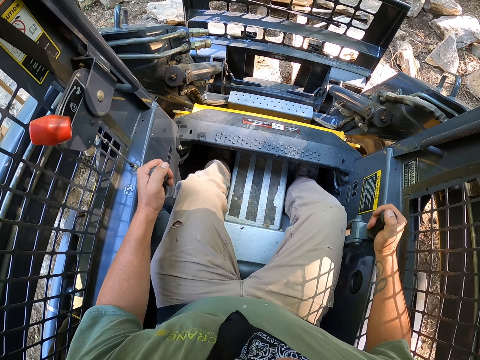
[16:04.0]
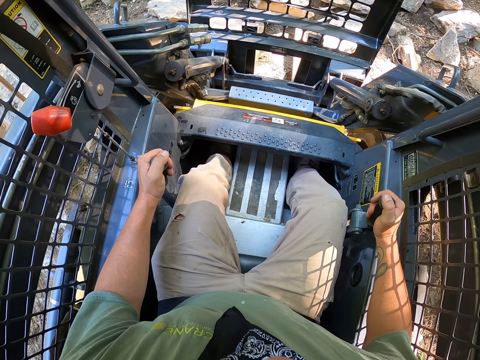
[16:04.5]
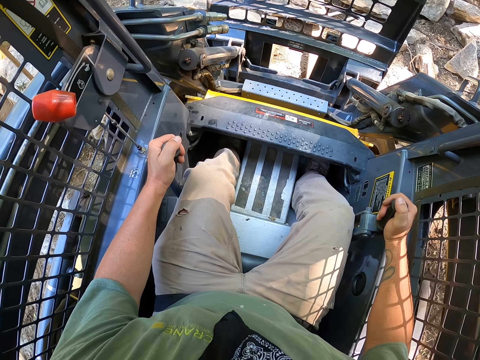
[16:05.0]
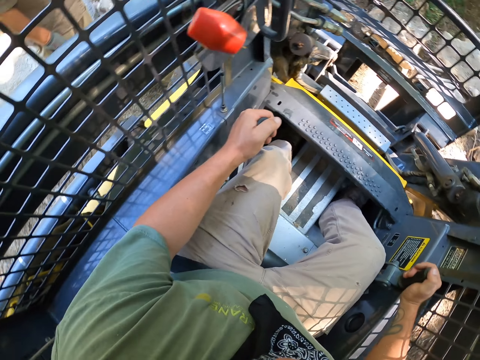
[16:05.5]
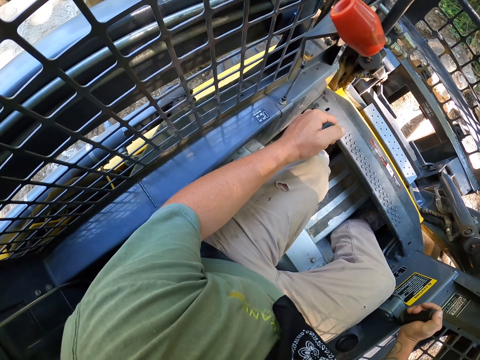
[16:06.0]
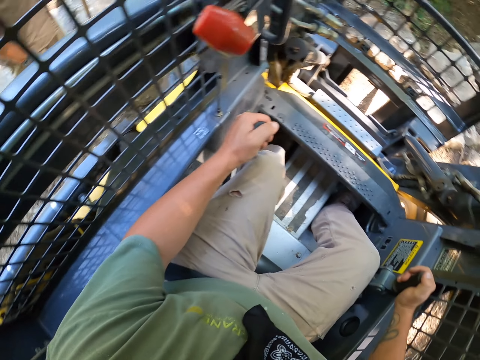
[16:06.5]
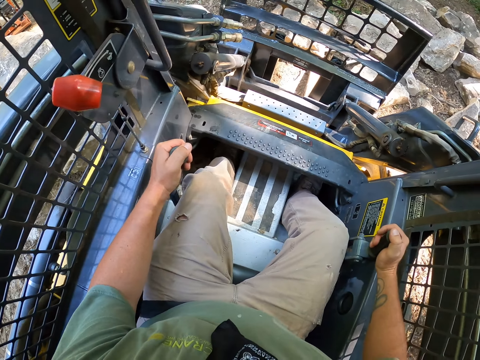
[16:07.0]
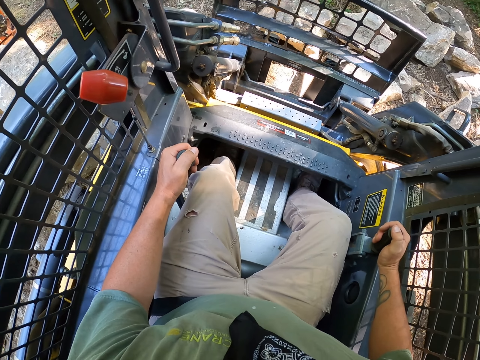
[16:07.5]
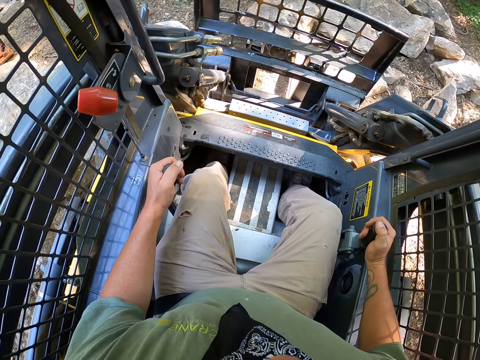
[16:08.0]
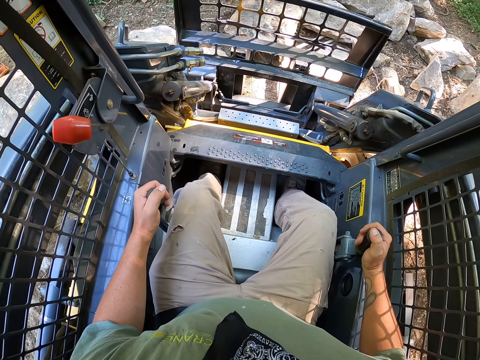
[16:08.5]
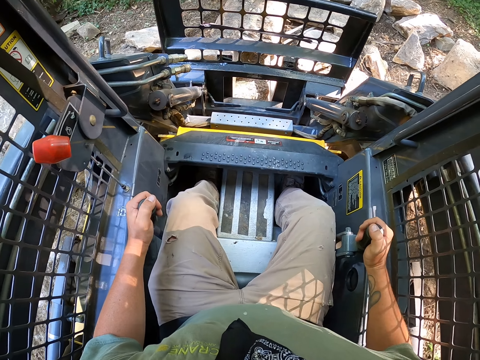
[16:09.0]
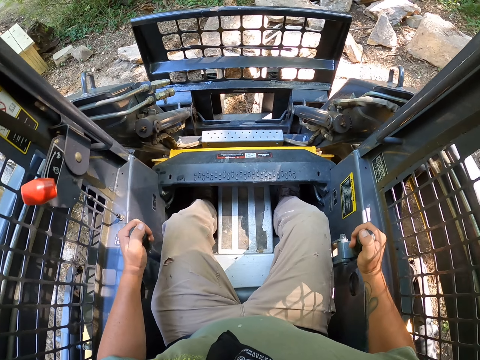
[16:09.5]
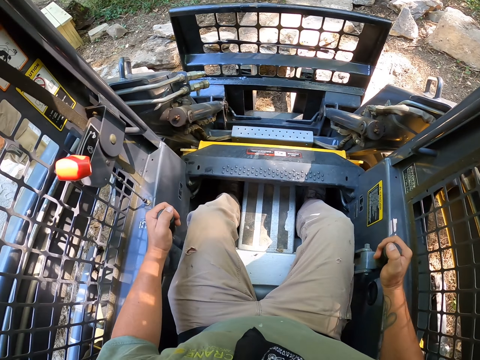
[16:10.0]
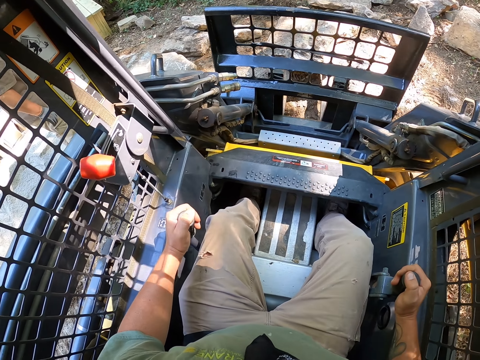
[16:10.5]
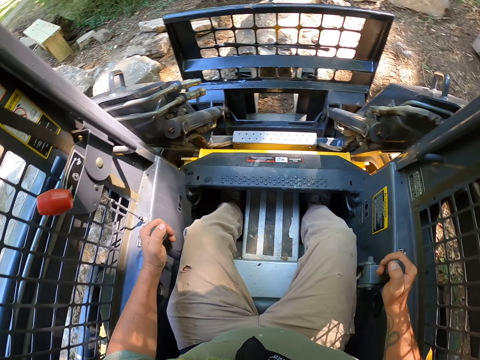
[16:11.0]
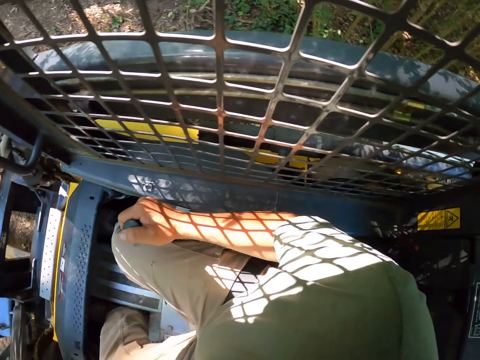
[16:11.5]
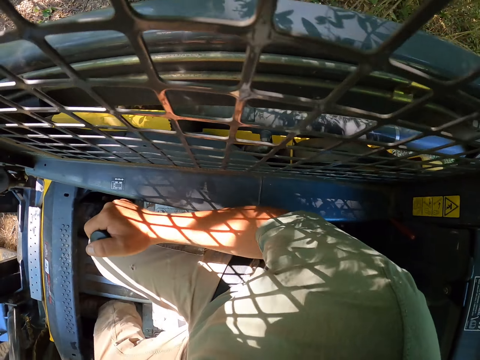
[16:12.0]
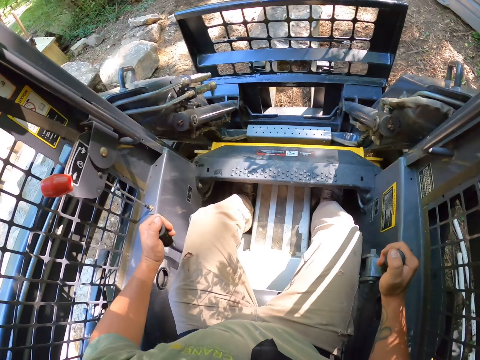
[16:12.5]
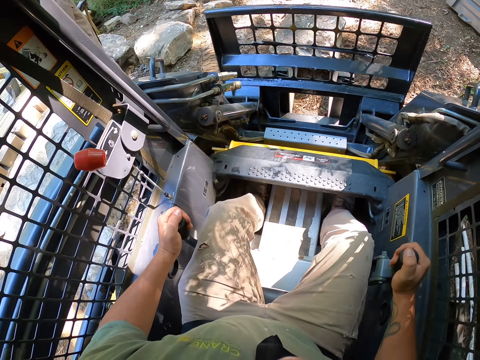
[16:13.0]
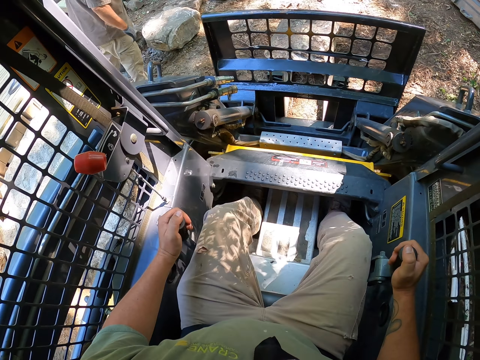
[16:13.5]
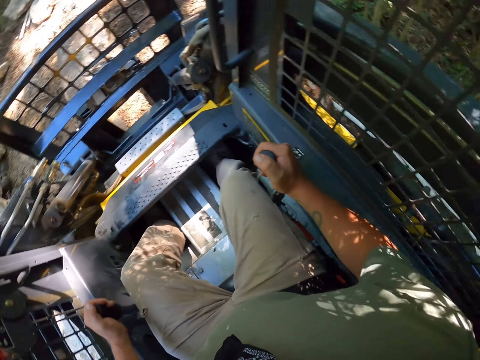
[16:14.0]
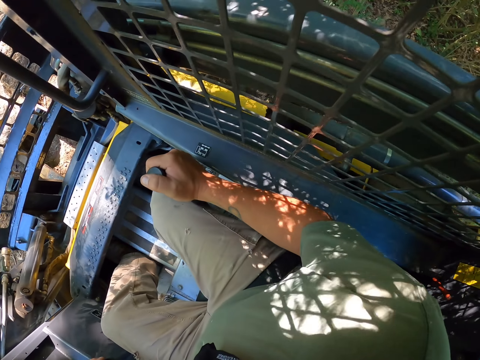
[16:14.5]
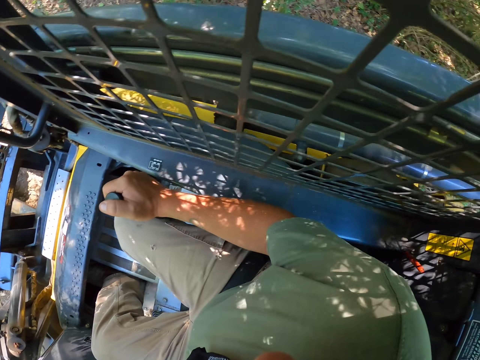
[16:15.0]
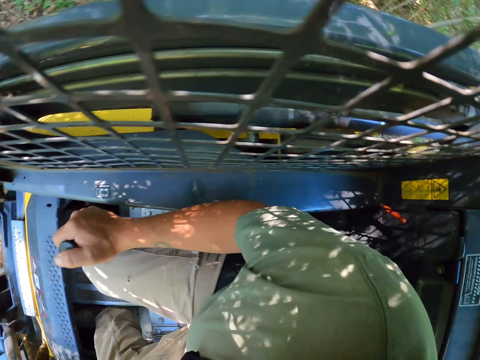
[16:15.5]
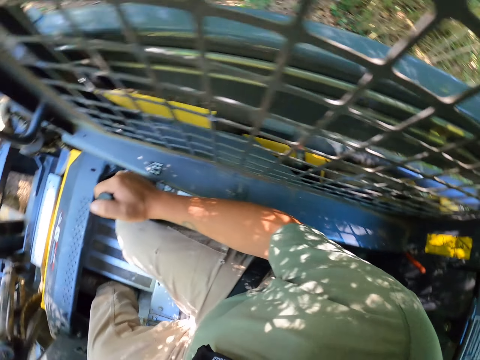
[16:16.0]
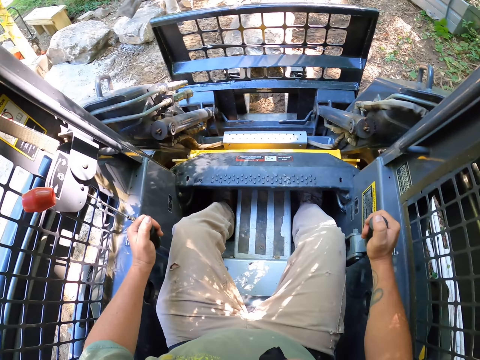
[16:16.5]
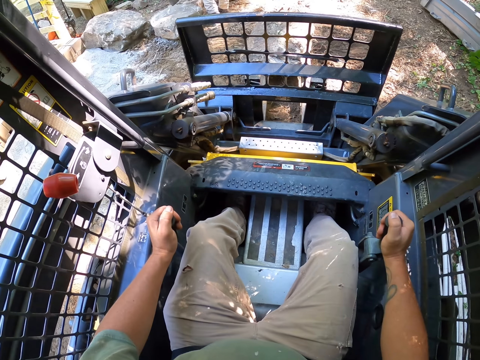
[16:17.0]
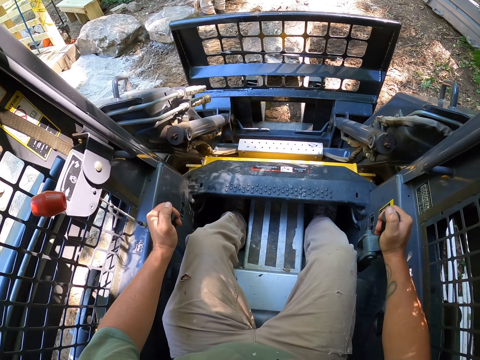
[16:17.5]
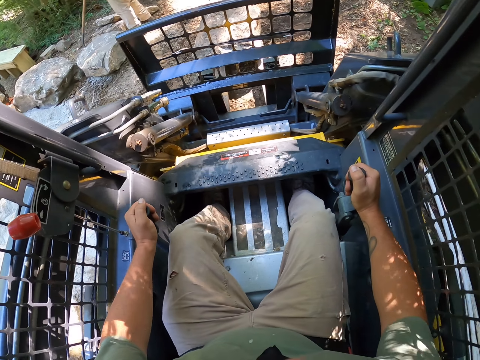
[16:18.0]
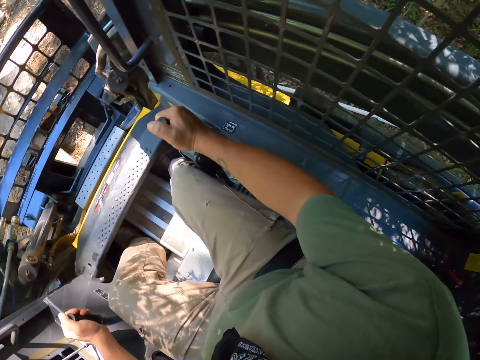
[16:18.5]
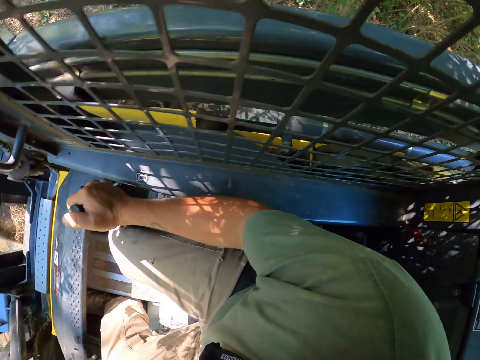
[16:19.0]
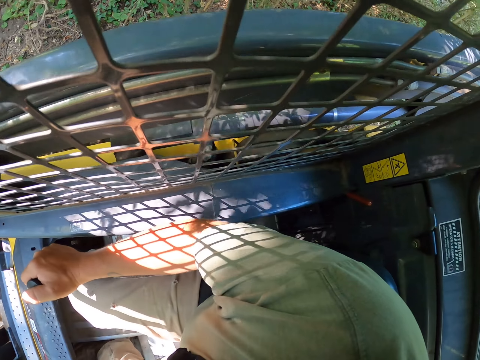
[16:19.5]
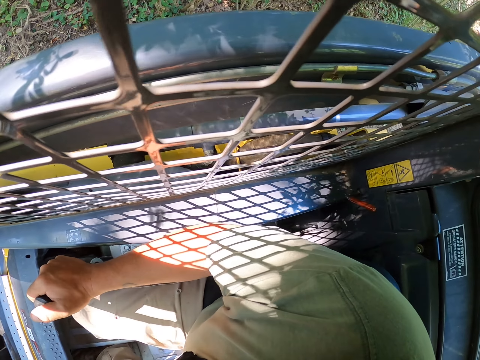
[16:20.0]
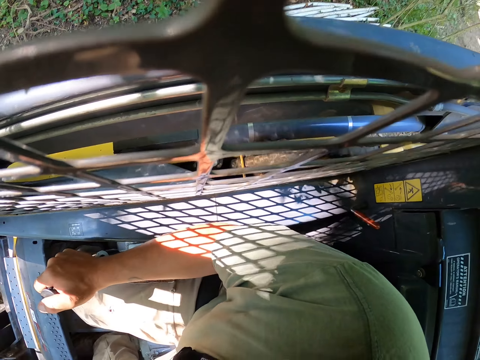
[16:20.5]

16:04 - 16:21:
The camera wearer lifts a stone with a fork. They drive the tractor. A male walks around the area. The camera wearer drives the tractor. They drop the stone on the ground.

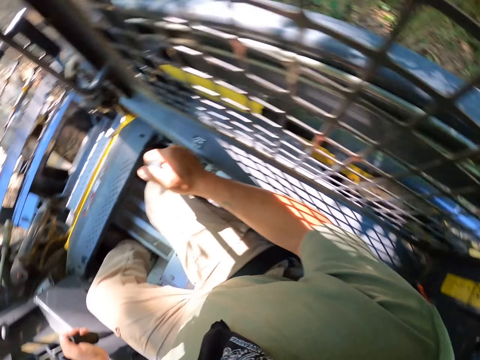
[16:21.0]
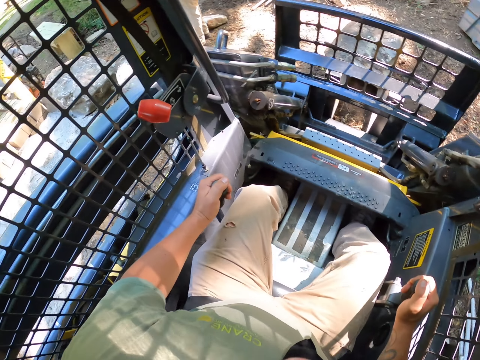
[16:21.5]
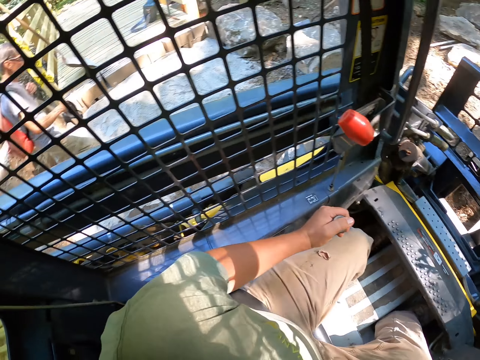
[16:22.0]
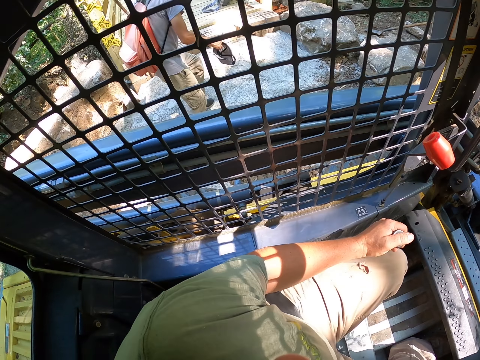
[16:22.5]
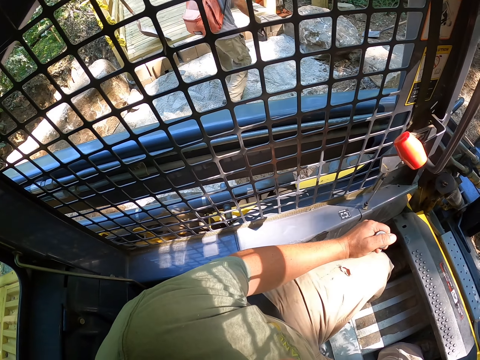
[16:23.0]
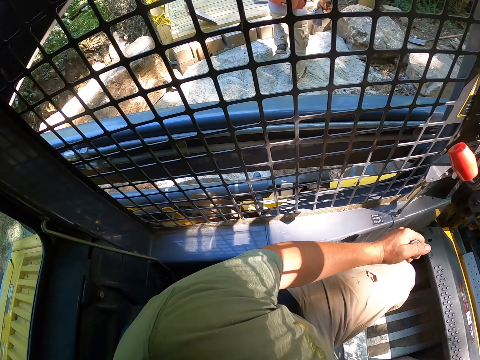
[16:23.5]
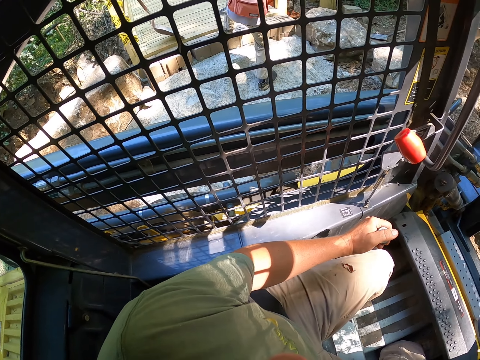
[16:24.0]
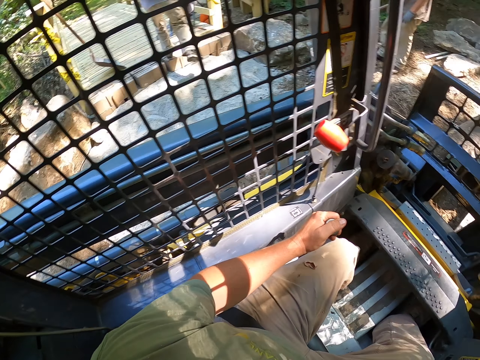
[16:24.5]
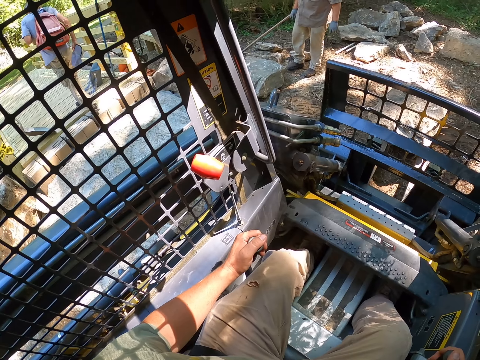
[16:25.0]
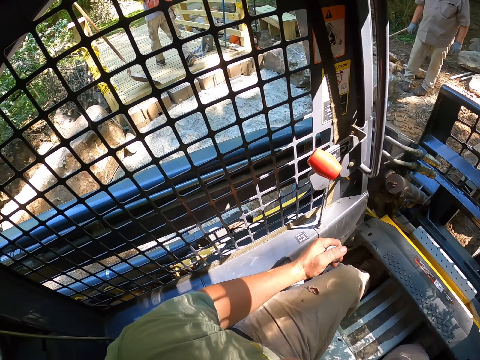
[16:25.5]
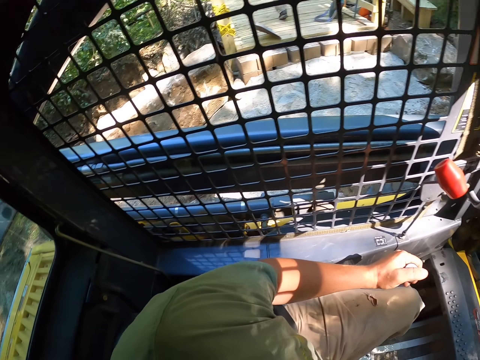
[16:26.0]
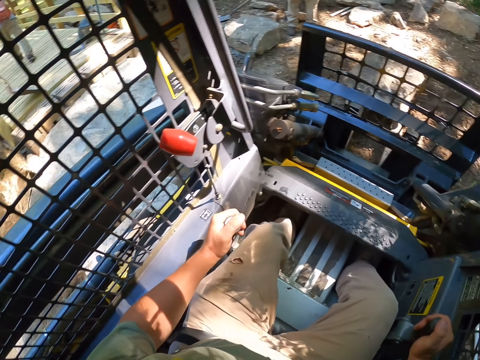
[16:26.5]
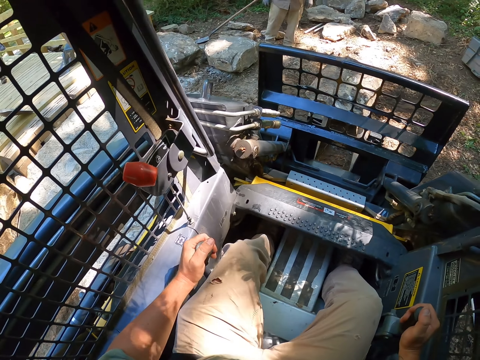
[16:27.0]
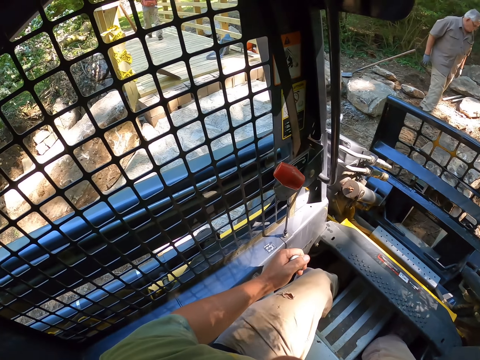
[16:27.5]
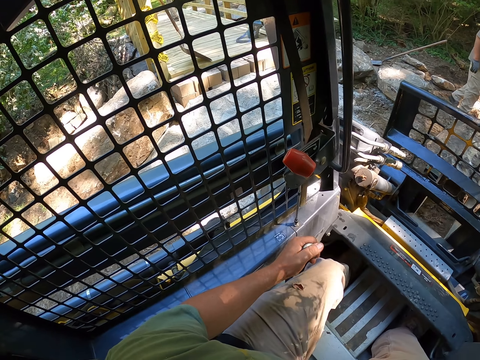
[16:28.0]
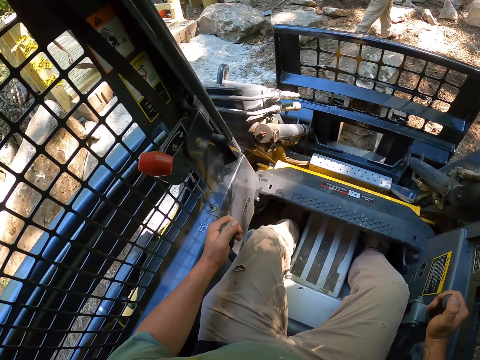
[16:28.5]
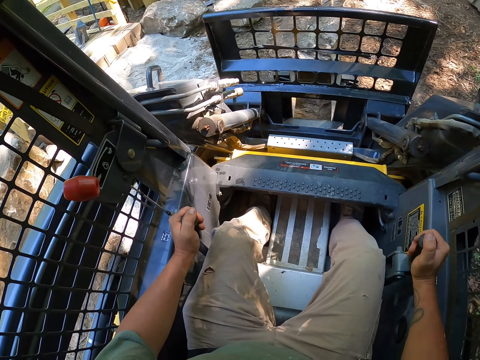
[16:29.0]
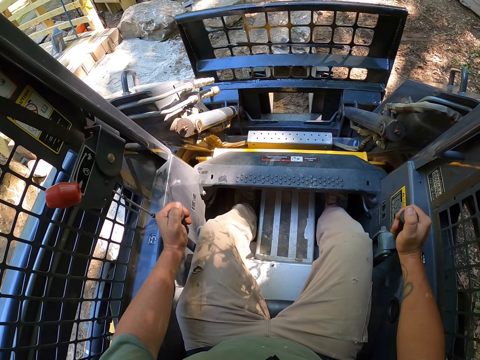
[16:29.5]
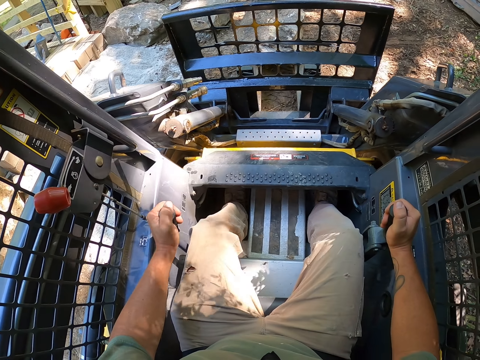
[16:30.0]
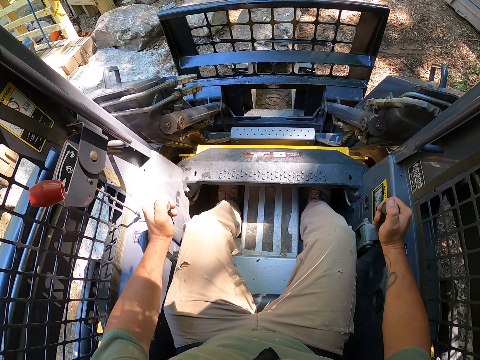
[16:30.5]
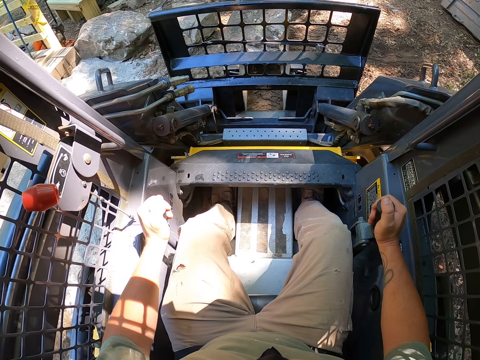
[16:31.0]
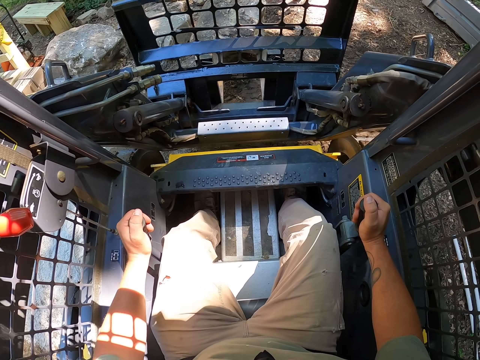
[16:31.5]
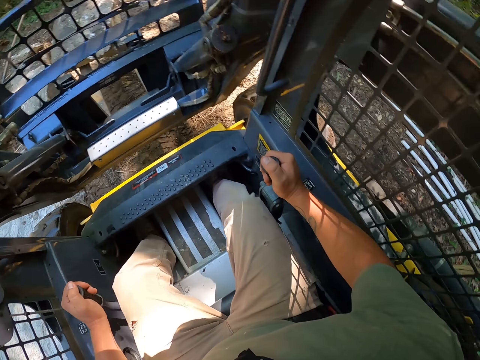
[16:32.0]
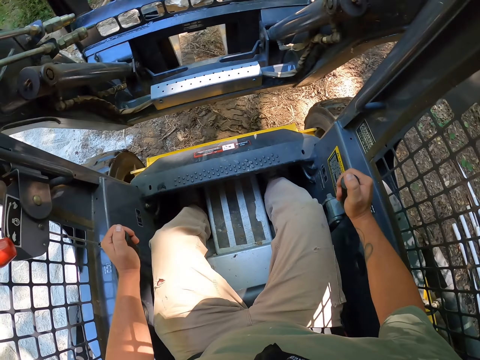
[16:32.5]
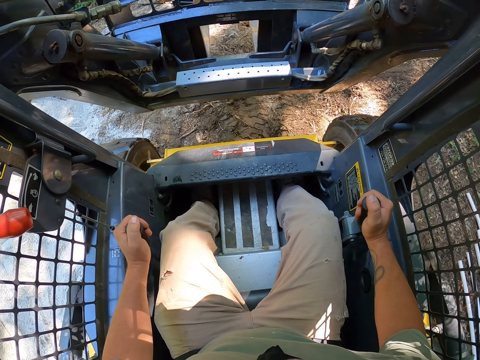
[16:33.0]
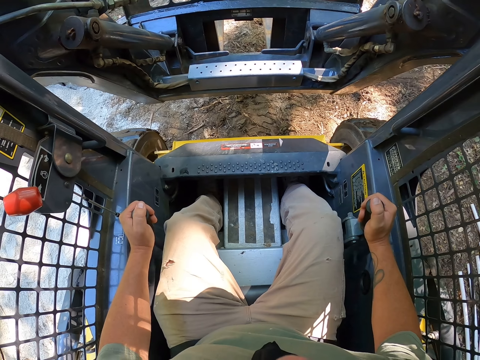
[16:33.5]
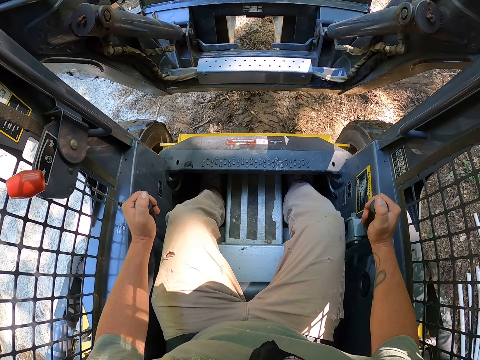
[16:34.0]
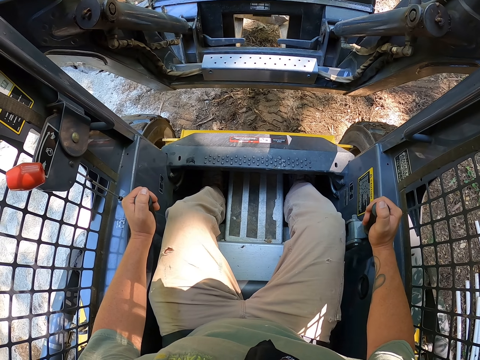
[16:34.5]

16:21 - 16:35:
A male walks around the area. The camera wearer adjusts the fork.
